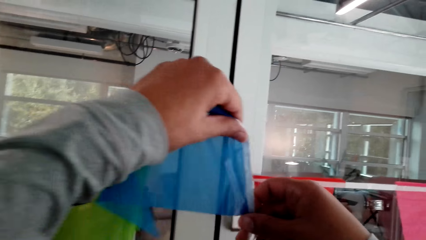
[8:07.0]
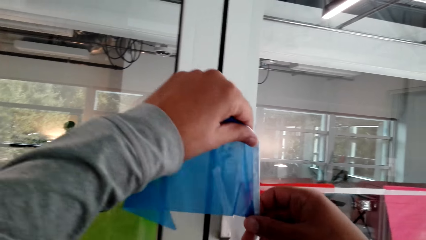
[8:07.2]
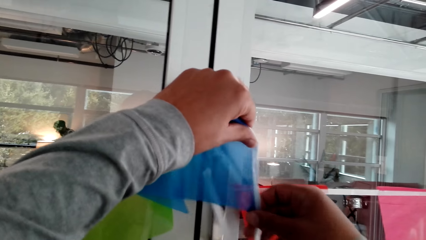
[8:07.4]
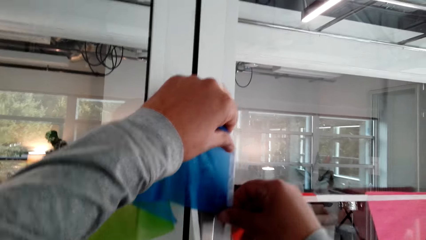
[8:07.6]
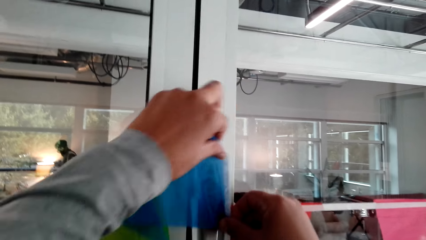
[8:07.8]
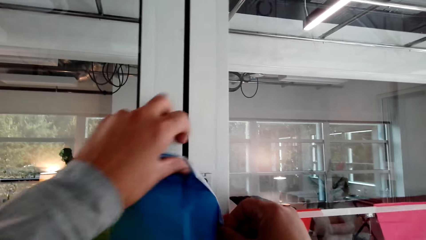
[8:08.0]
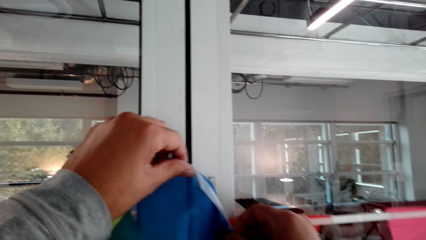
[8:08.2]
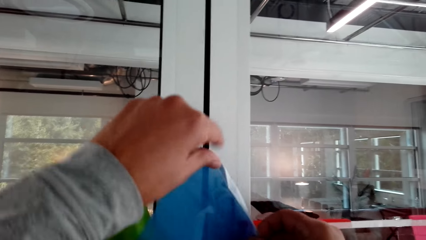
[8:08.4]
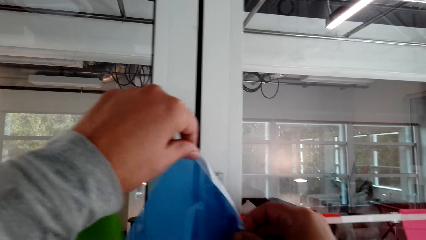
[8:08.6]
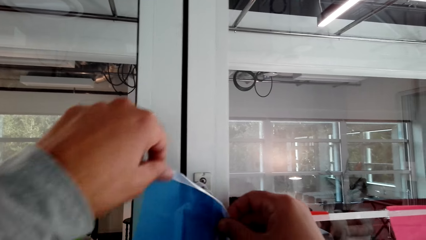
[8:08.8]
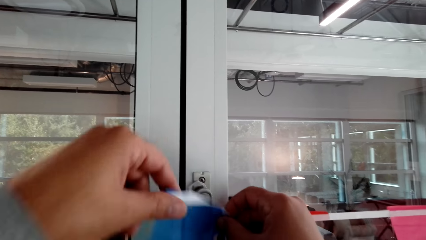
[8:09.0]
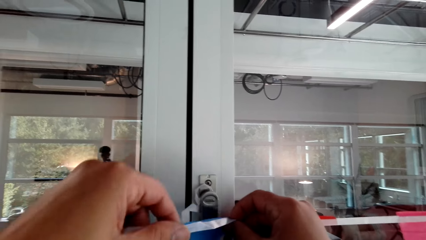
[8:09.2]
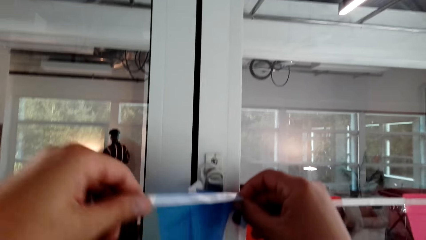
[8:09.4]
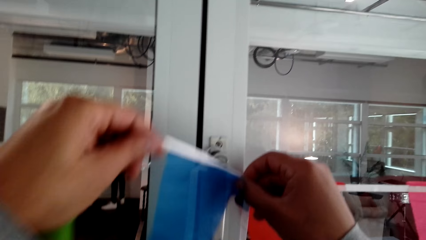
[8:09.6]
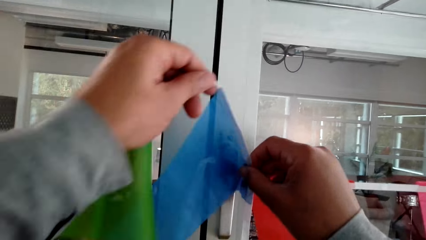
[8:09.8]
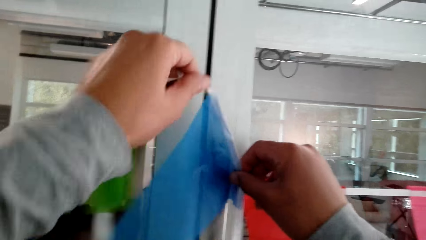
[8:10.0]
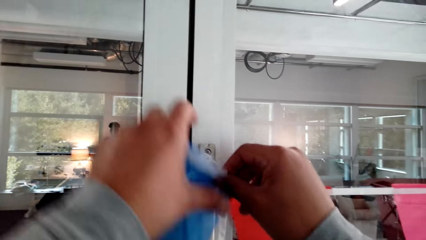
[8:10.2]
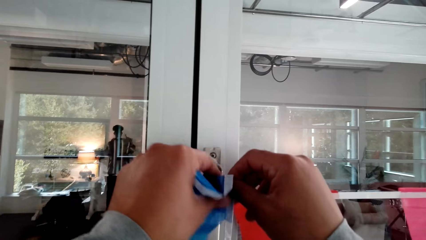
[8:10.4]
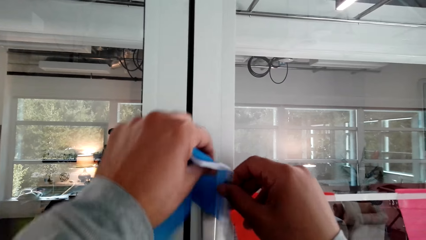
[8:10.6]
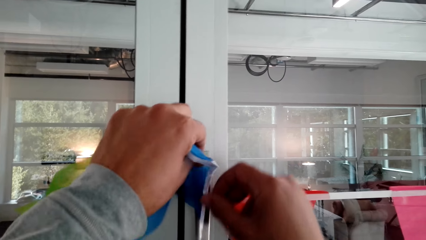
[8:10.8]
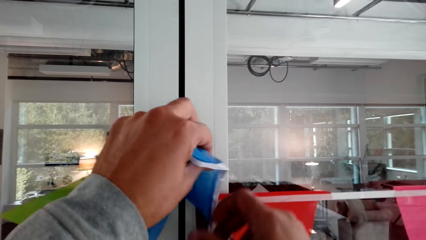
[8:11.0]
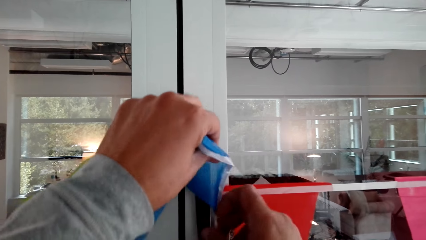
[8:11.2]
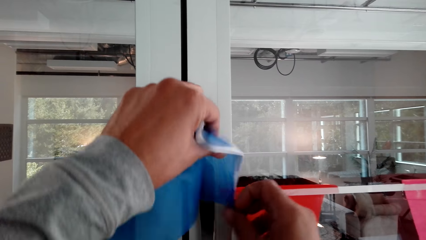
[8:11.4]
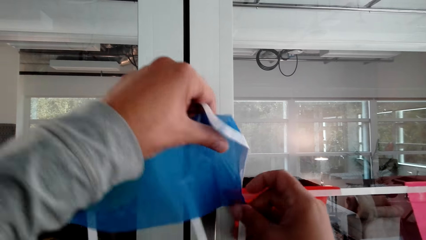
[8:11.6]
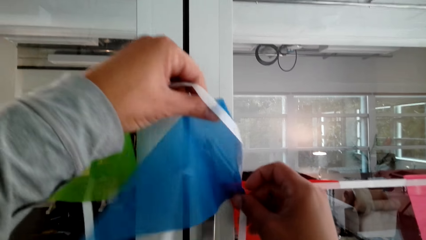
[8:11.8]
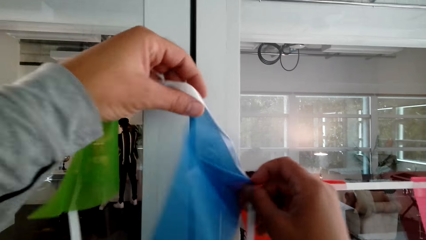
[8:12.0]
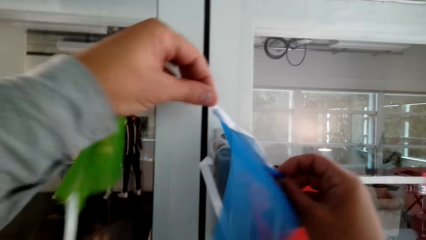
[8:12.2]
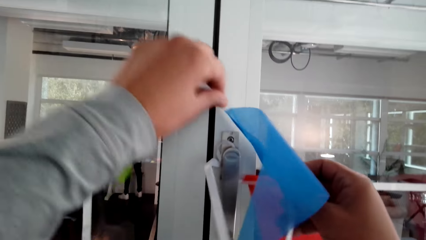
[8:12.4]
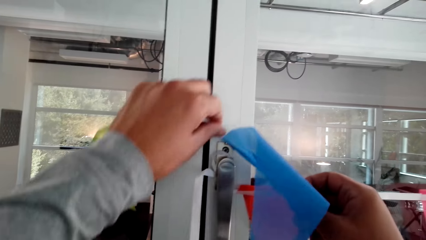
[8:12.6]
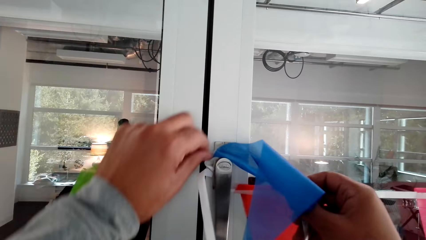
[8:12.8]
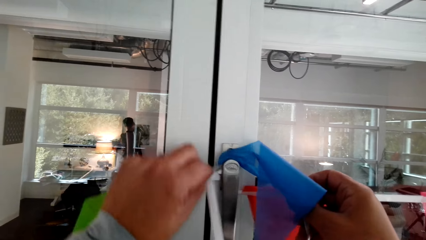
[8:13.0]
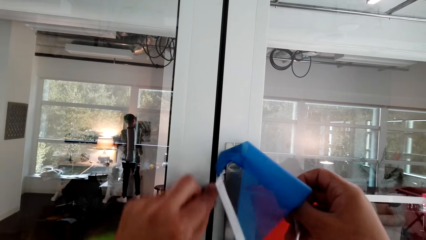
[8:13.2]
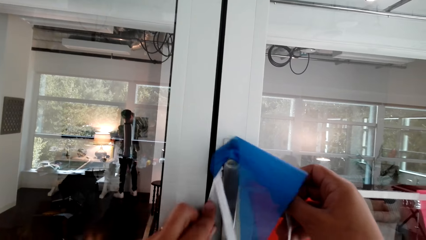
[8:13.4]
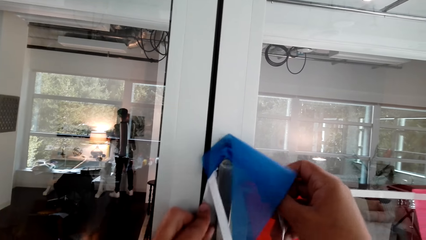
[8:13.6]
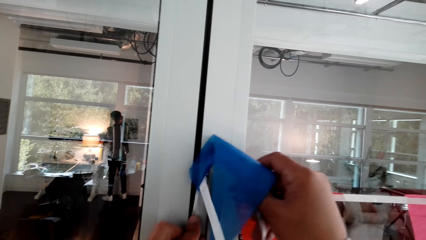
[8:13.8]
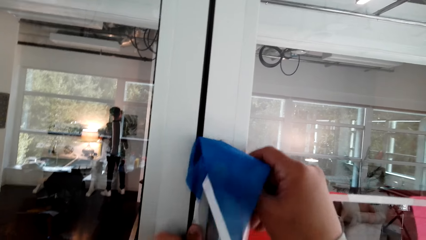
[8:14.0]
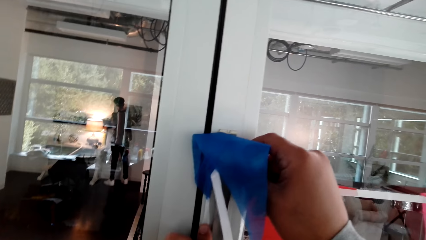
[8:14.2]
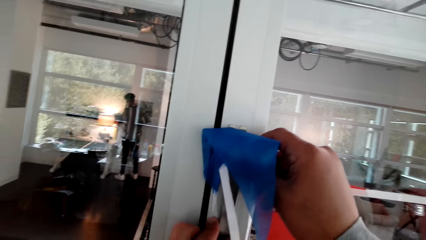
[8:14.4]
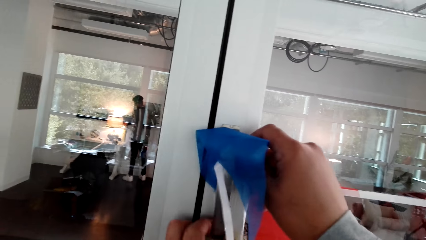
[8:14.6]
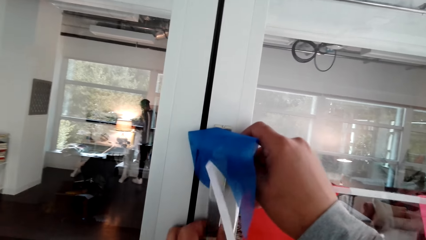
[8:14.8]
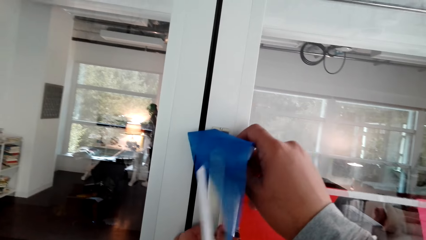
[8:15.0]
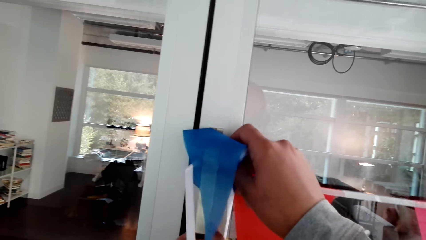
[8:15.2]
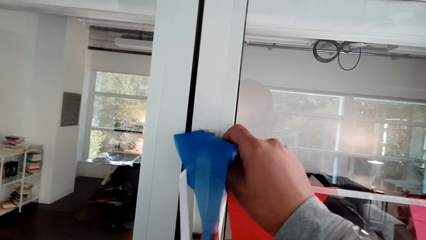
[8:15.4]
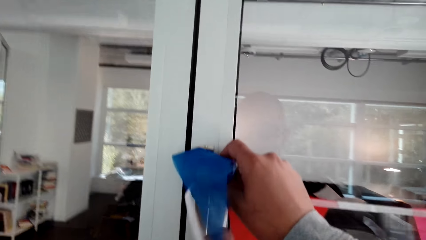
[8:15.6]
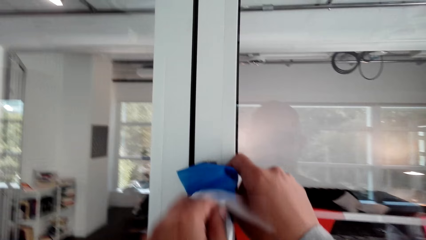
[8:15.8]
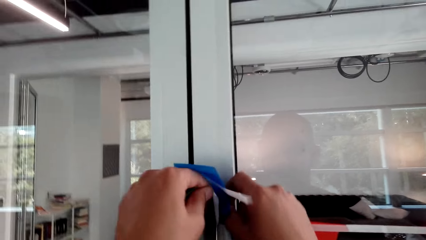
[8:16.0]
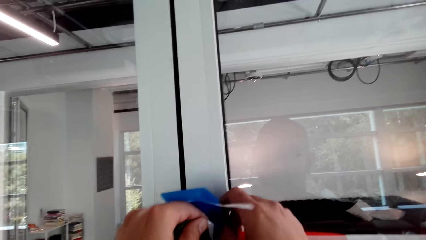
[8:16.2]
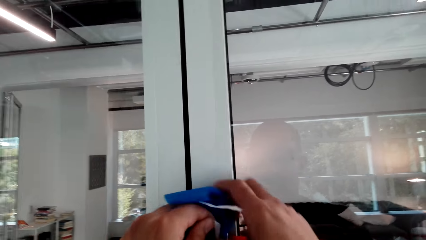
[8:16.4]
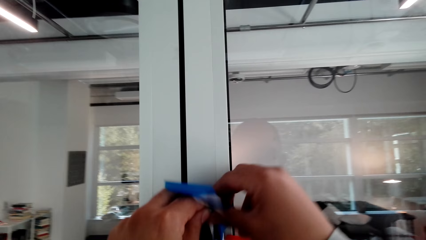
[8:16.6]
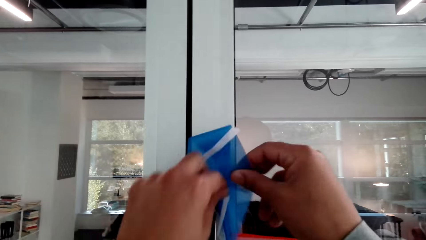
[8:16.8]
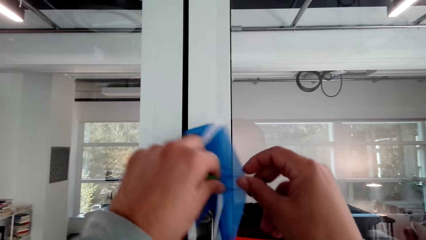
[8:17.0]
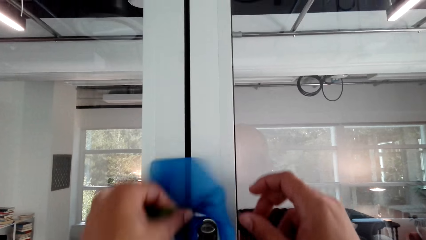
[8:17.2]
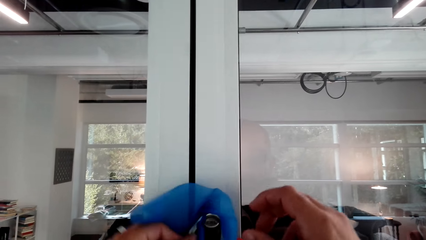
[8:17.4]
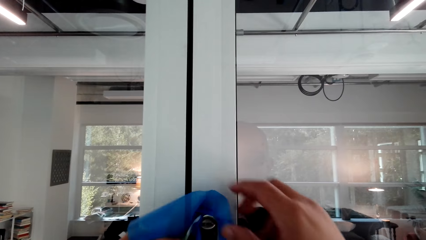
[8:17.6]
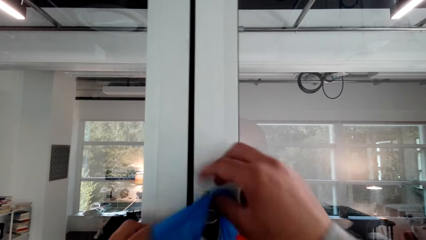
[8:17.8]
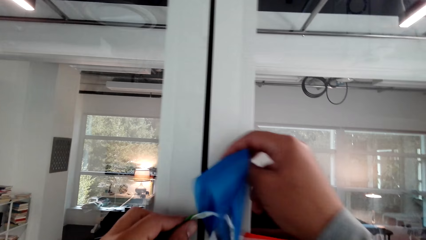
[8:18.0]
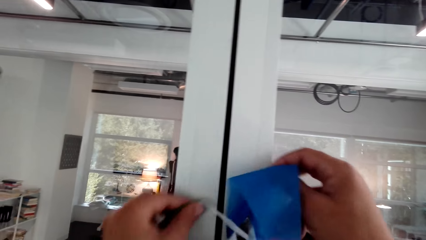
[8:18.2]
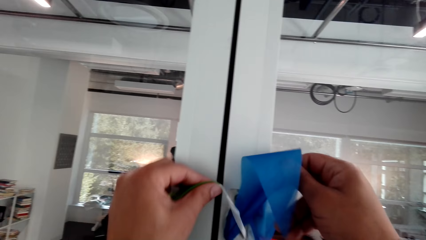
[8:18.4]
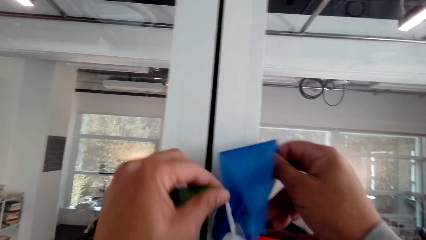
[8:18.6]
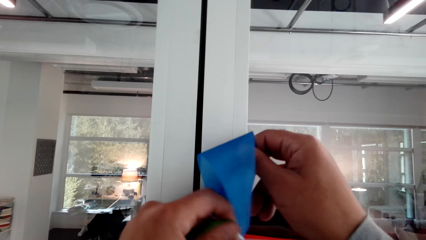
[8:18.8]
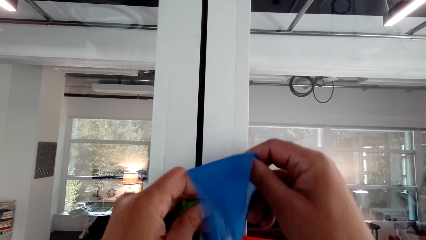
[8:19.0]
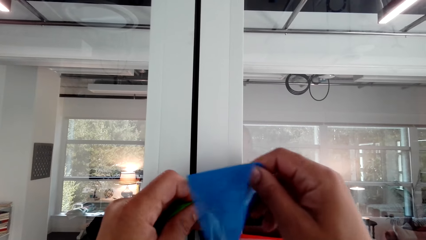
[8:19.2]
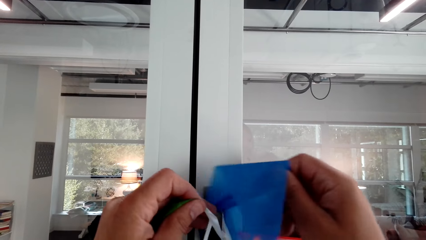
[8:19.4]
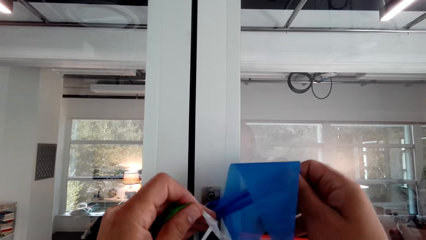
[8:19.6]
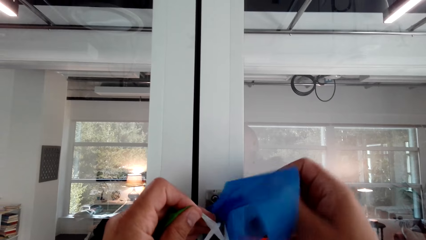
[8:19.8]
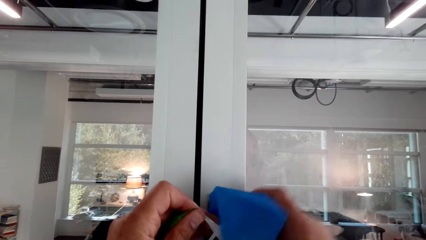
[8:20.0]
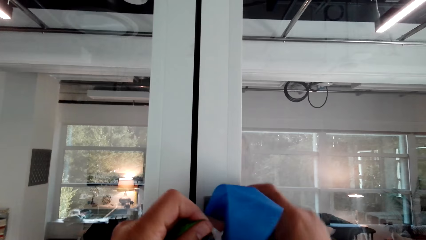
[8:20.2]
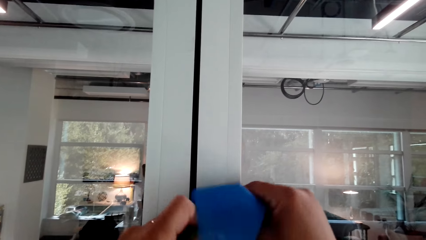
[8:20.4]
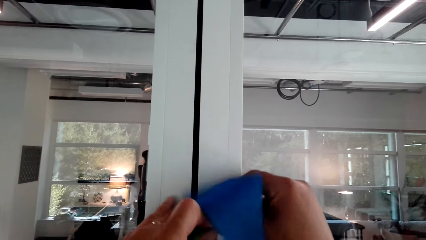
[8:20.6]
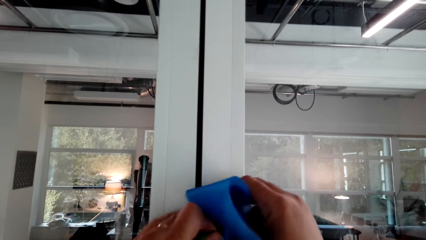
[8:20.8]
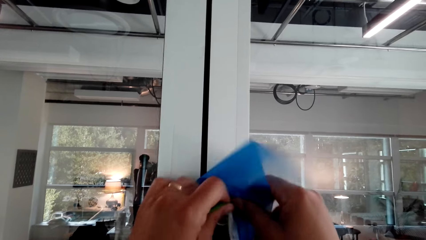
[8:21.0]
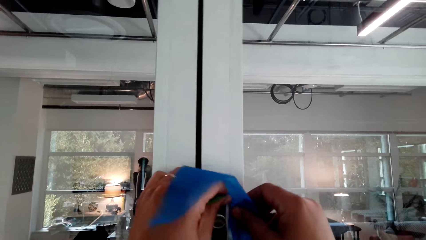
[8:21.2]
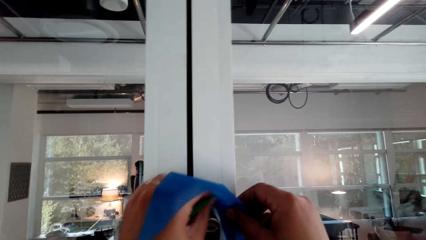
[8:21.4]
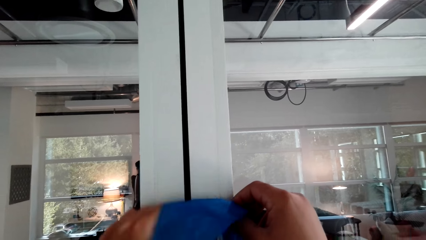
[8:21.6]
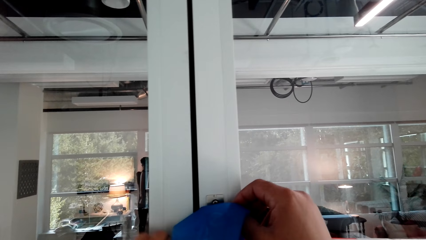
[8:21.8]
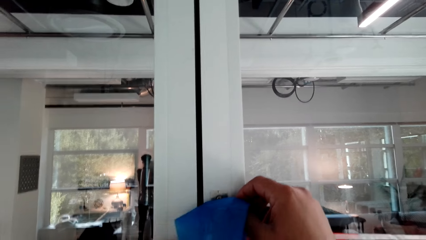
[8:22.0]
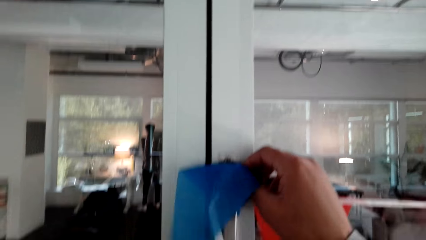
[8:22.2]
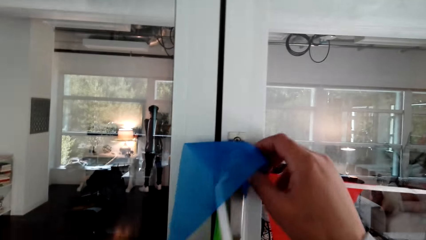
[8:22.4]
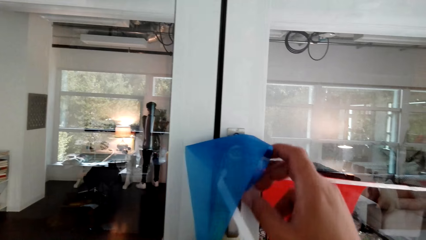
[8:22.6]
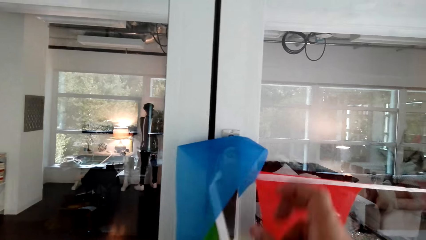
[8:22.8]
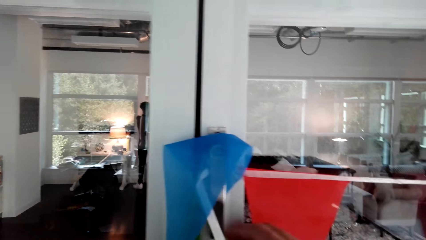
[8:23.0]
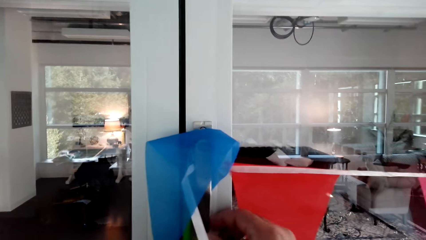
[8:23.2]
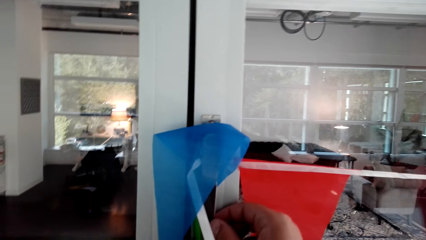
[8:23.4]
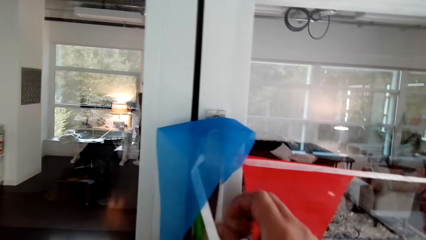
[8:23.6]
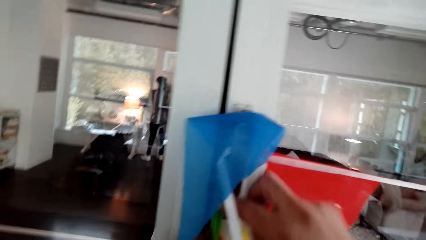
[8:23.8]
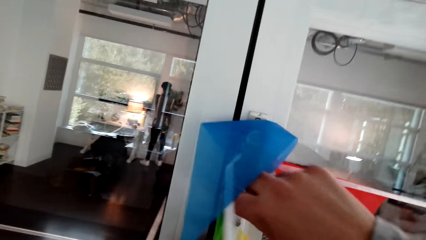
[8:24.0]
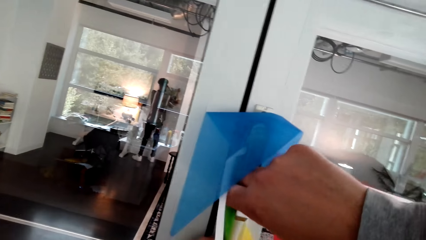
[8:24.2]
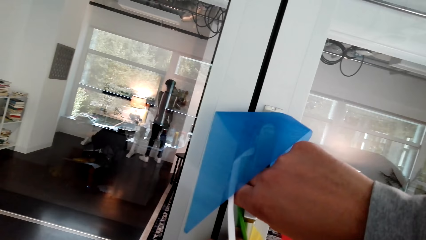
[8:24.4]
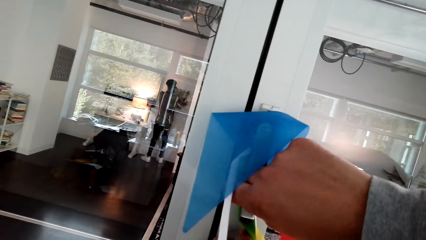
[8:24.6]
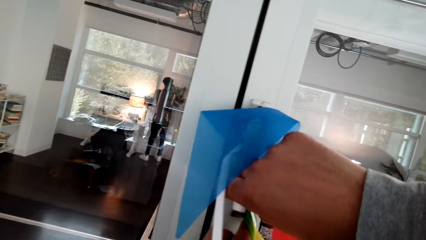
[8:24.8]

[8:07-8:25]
The camera wearer puts the decoration flags on the door handle. They fix the string on the door handle. They tie the decoration flags on the door handle.
